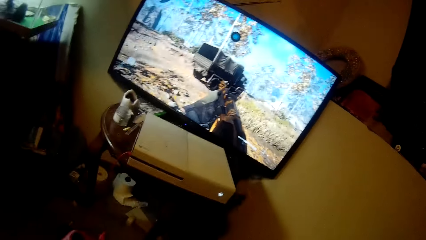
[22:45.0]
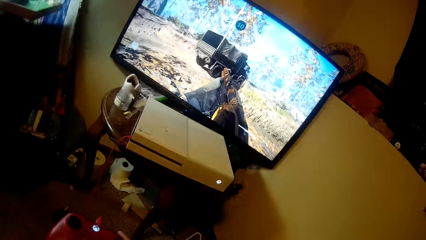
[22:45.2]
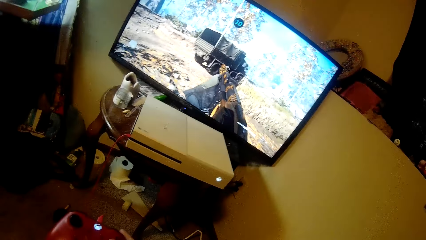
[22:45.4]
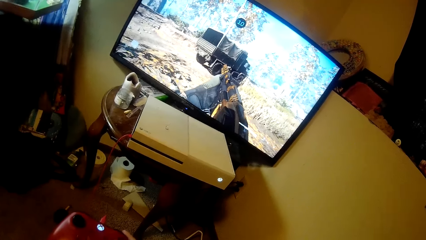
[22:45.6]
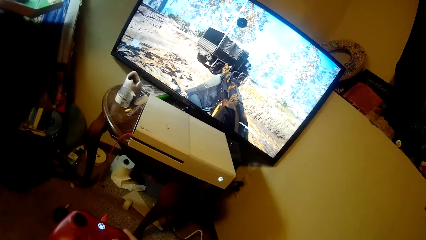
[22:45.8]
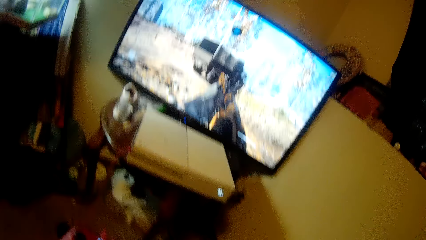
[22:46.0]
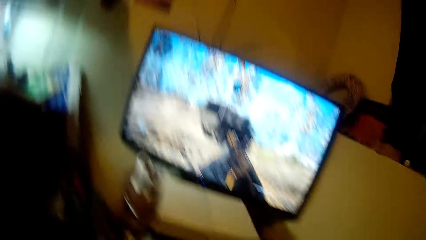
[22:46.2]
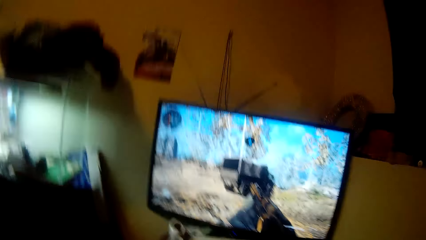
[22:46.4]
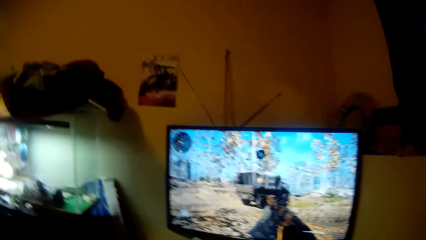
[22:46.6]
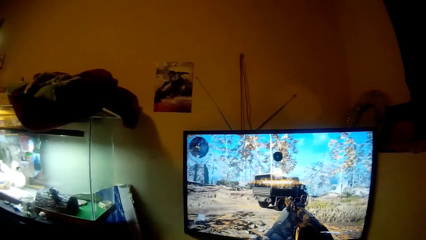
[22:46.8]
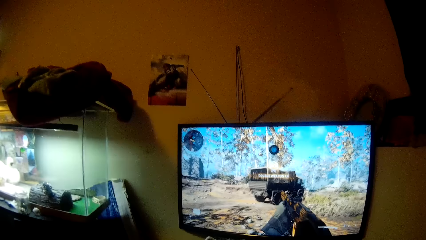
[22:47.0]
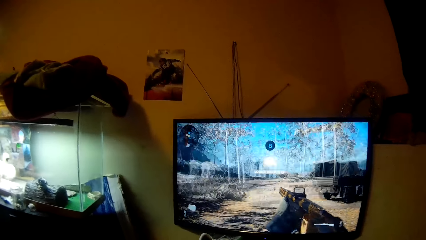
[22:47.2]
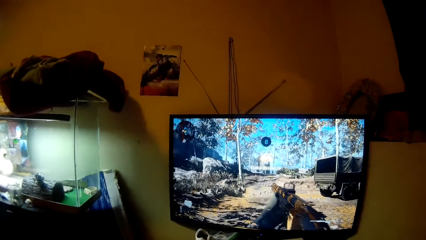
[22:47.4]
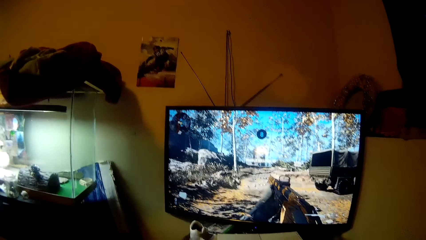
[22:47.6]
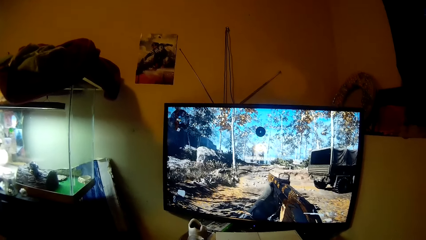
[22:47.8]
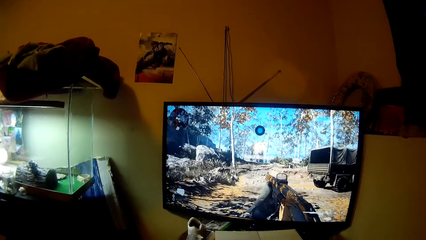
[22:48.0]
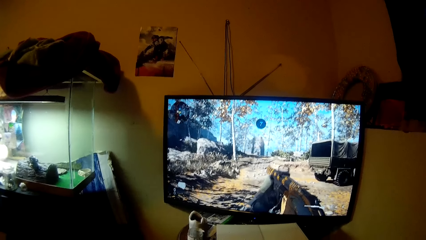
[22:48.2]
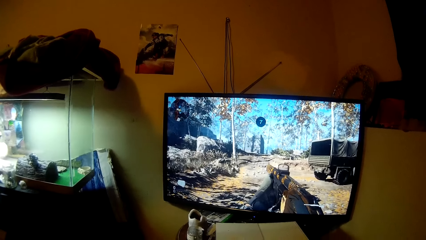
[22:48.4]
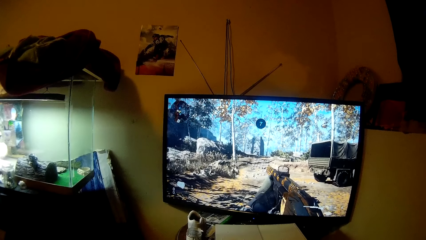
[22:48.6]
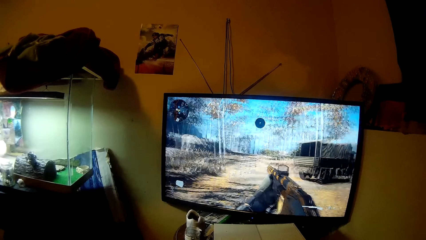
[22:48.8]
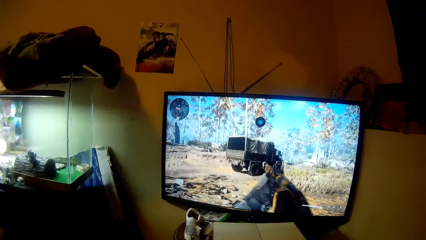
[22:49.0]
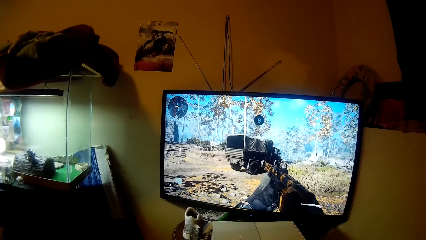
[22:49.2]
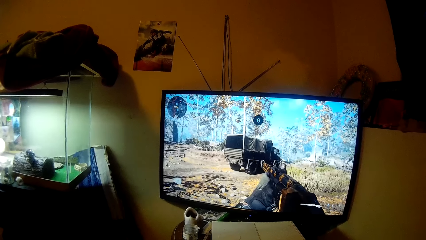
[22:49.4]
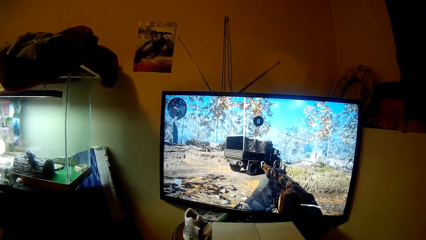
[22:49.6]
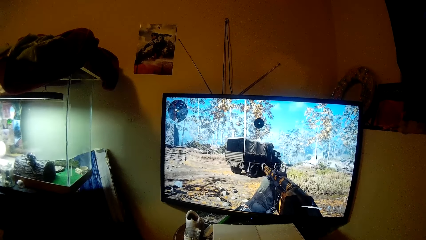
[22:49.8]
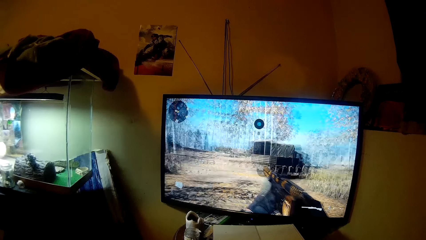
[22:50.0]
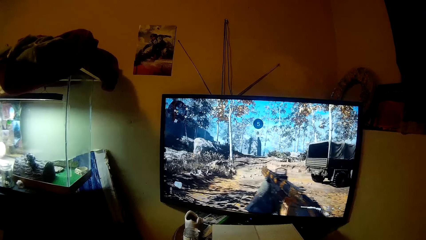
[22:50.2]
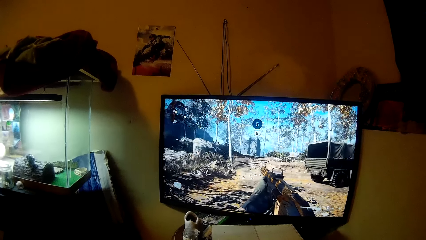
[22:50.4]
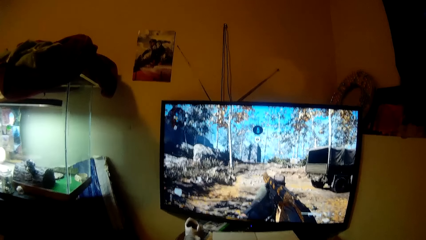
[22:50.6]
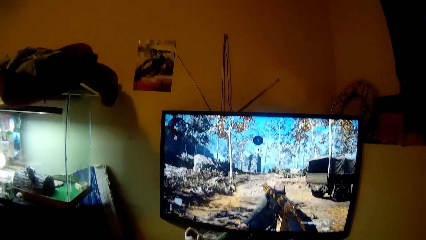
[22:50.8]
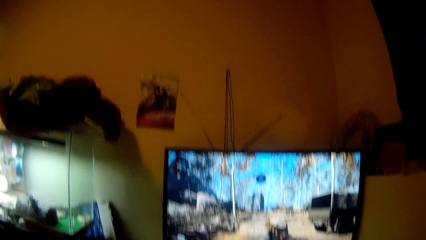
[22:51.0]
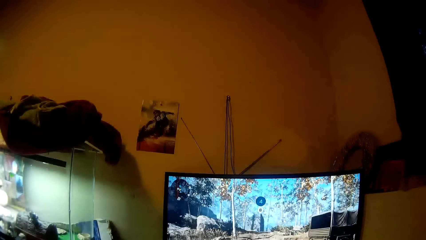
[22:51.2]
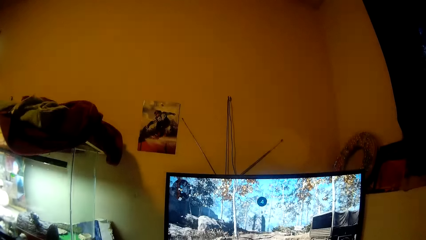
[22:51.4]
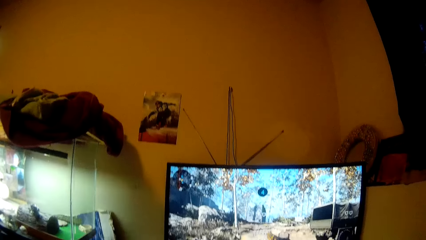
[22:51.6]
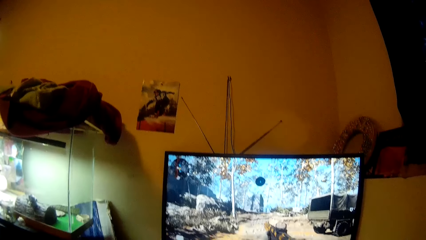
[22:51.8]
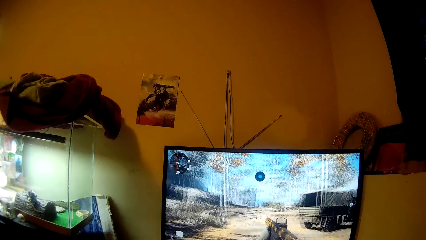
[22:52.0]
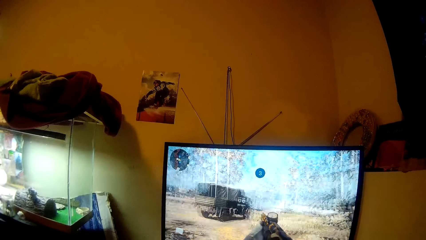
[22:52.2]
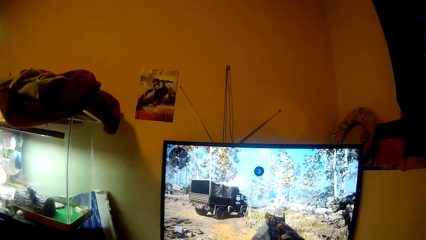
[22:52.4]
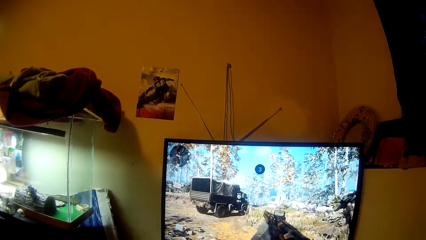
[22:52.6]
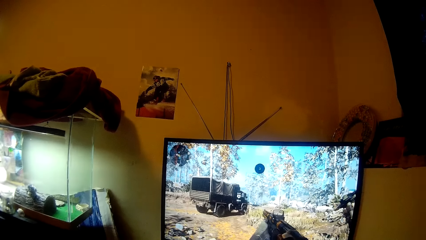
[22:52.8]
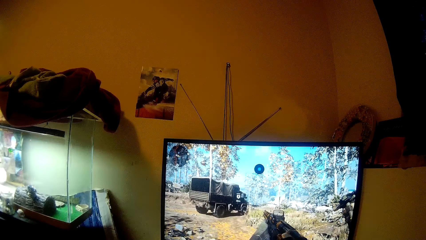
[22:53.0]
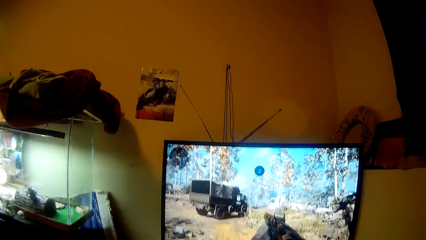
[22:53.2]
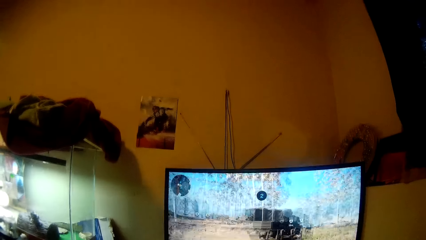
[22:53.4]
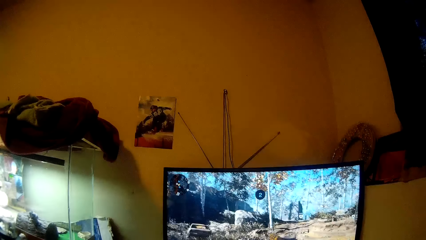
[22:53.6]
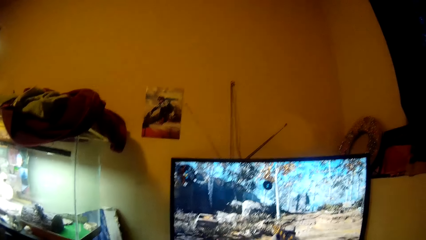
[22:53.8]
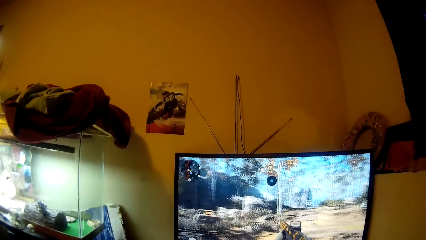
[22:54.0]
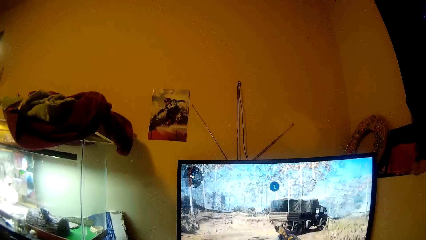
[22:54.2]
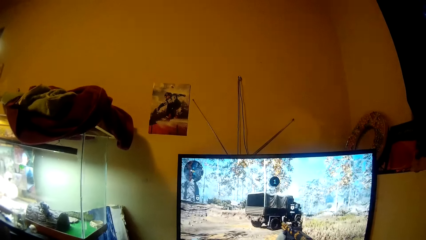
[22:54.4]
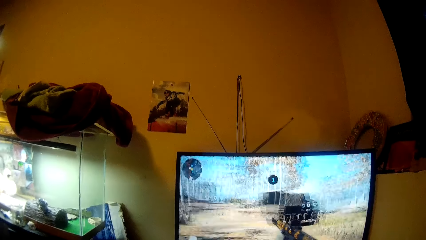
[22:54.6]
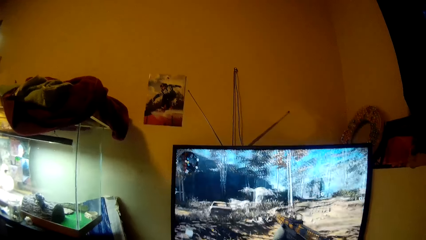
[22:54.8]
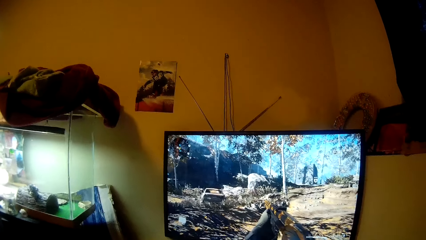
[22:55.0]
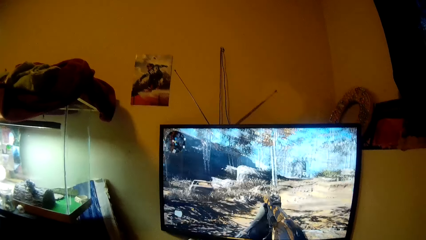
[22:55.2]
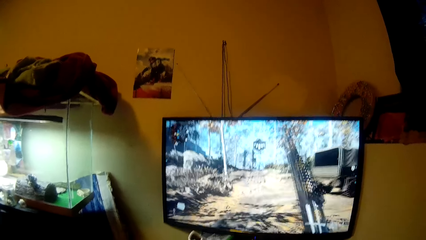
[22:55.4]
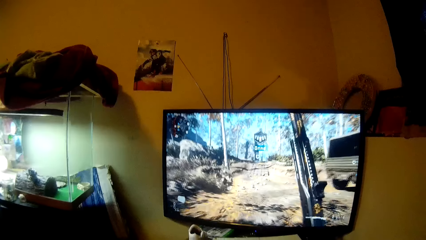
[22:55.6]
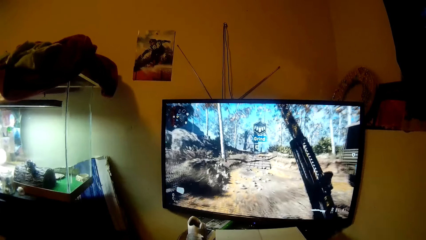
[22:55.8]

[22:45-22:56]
The camera wearer plays a video game. She looks down below the television. She holds the controller with her right hand. She looks at the television. She plays video games on the bed with the controller in her hands.

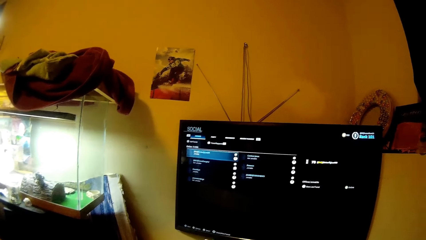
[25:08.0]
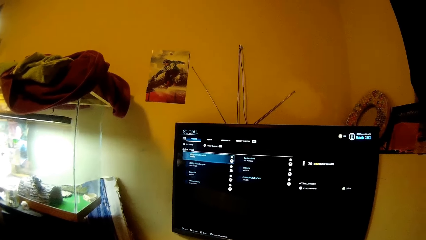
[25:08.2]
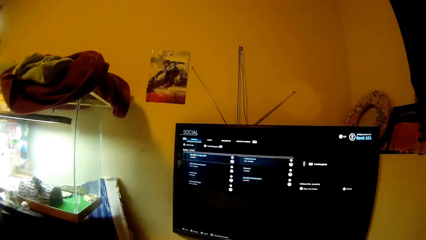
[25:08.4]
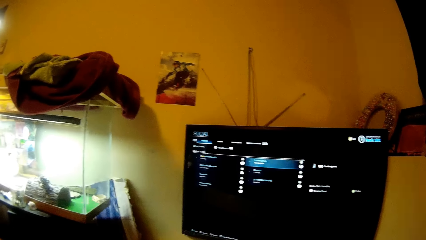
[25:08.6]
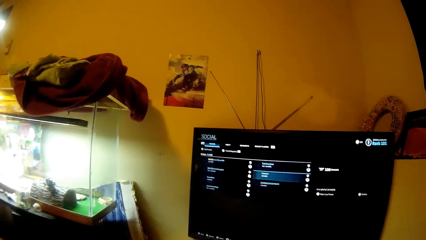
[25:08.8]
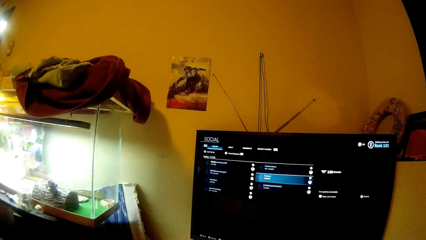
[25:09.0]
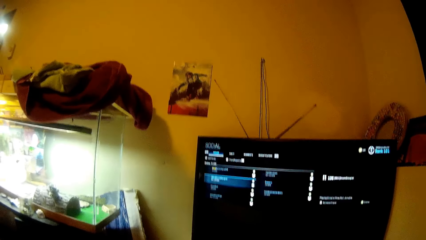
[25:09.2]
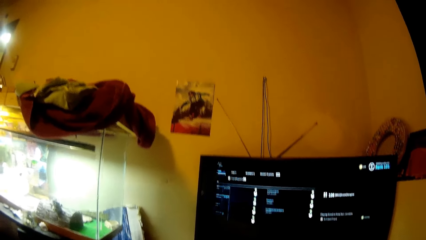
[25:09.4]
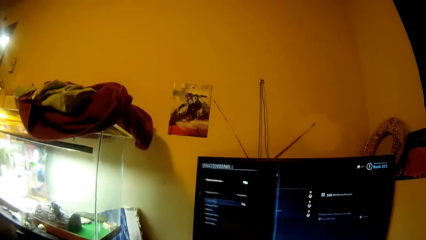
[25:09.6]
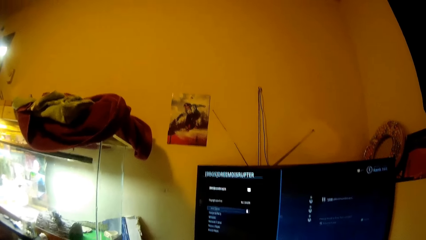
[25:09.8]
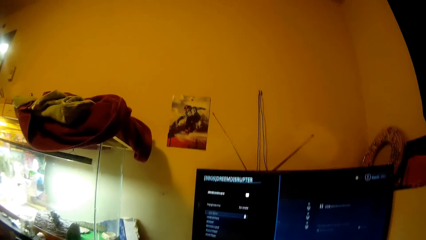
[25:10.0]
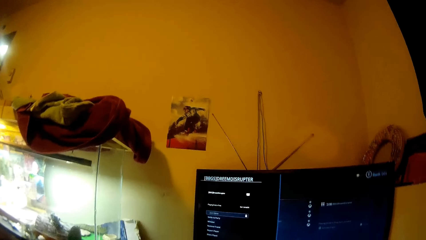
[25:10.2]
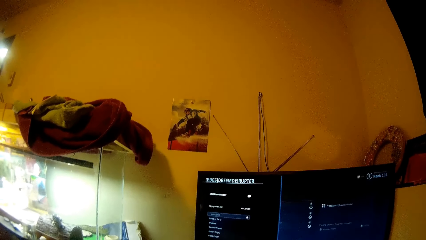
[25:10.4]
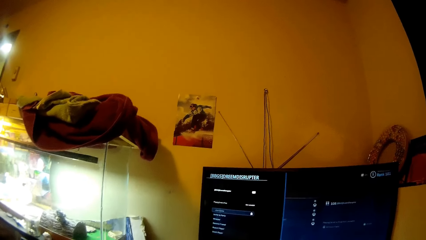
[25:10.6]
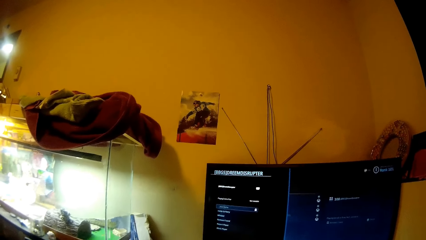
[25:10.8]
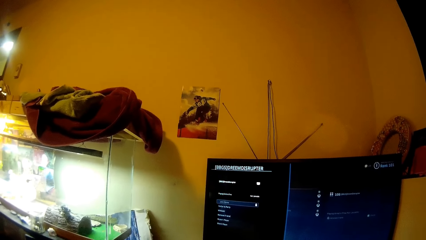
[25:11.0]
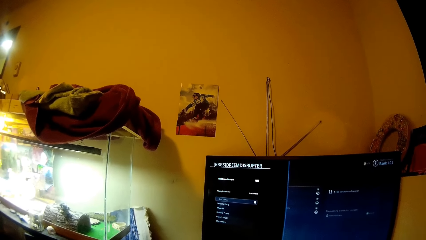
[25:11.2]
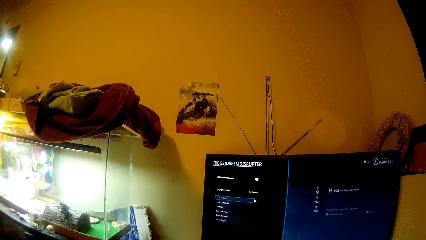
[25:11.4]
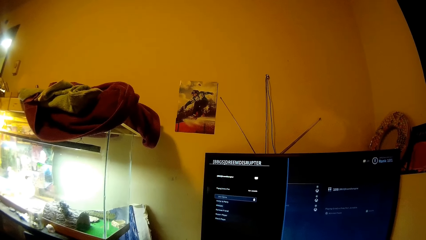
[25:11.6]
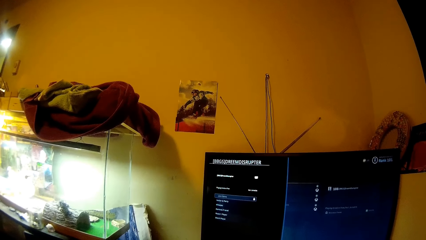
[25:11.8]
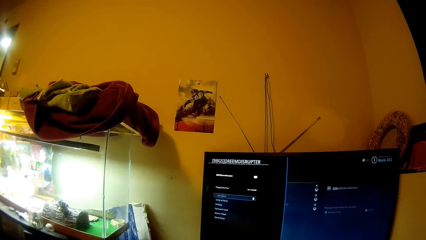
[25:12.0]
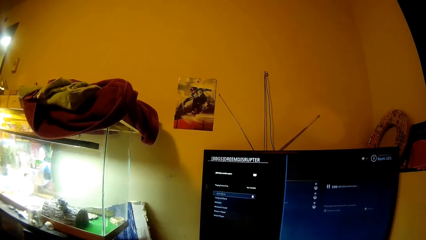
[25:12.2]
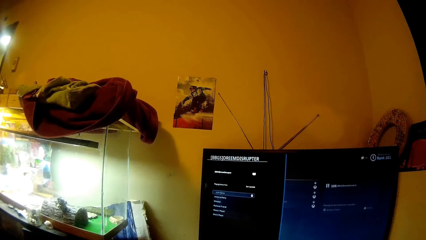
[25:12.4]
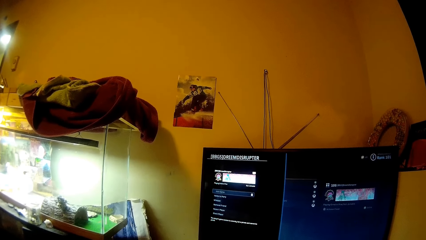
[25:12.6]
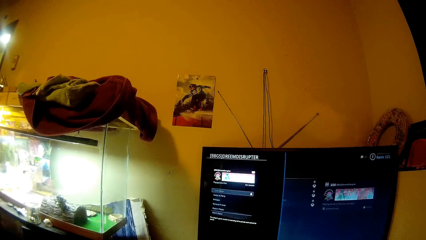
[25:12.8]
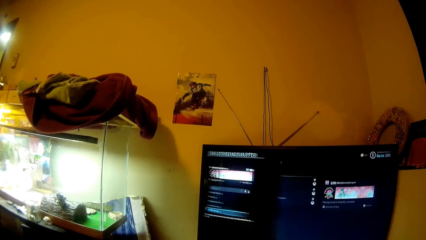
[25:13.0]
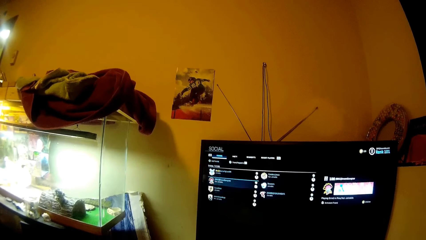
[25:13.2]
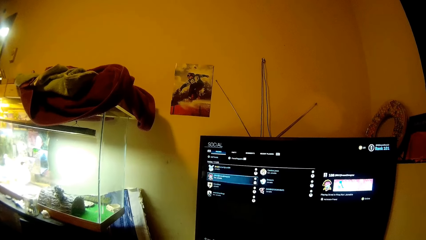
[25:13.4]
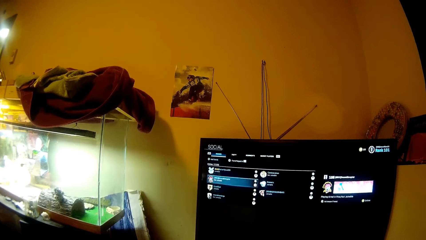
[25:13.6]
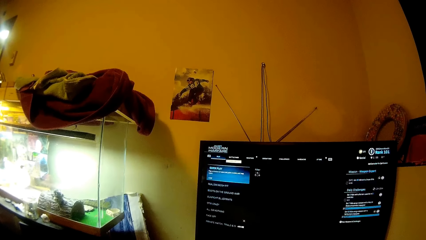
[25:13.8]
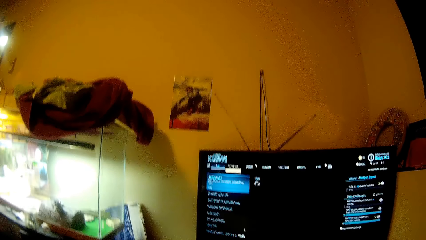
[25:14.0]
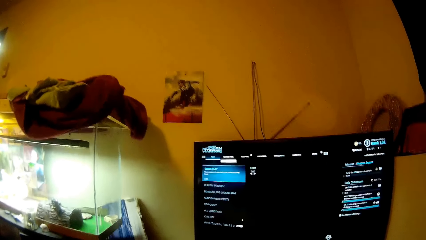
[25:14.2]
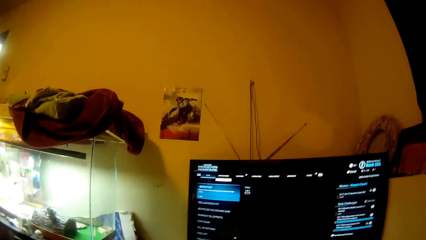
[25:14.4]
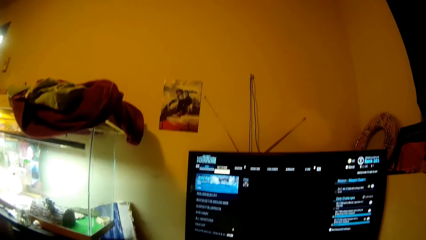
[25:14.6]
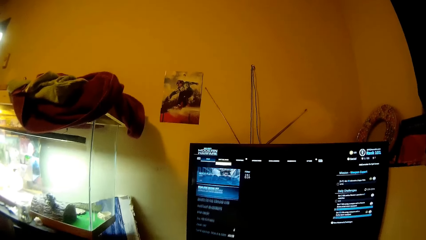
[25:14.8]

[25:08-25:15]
The camera wearer selects another game.
